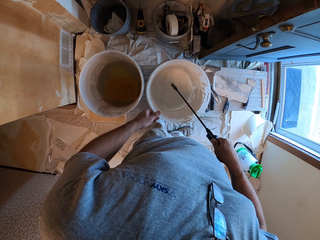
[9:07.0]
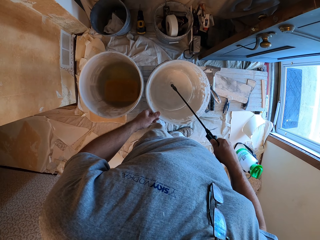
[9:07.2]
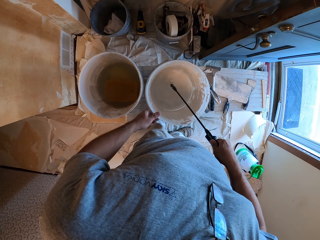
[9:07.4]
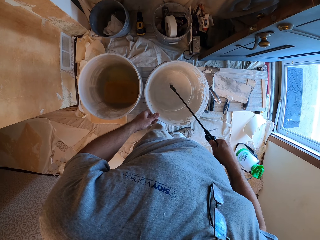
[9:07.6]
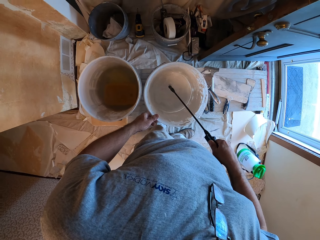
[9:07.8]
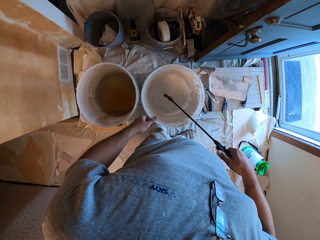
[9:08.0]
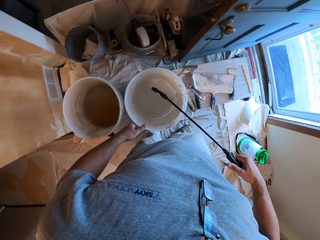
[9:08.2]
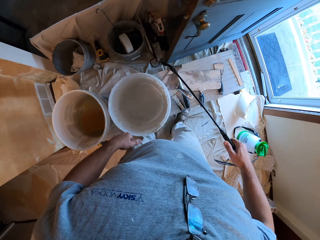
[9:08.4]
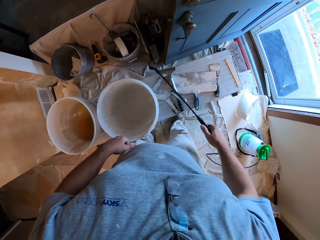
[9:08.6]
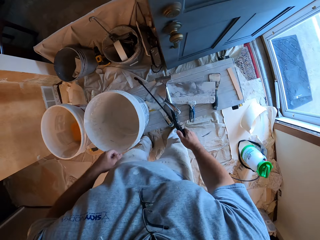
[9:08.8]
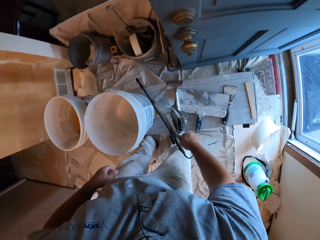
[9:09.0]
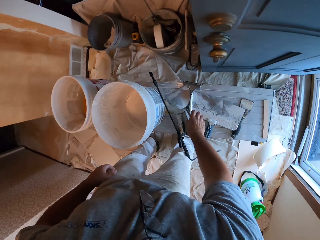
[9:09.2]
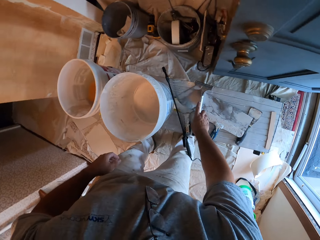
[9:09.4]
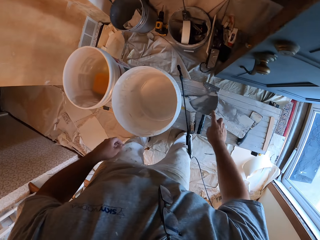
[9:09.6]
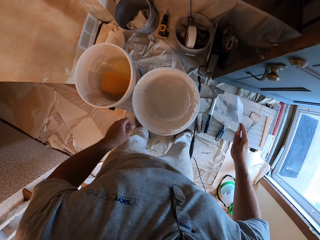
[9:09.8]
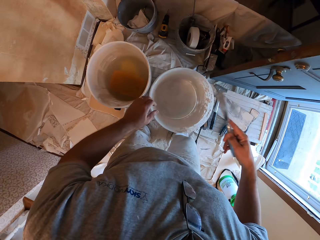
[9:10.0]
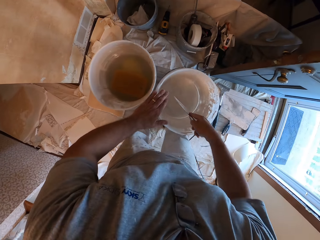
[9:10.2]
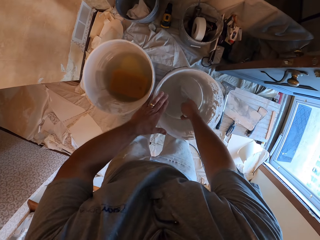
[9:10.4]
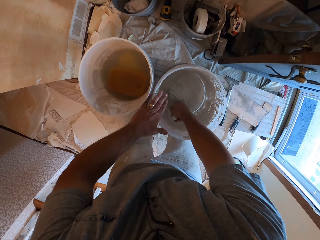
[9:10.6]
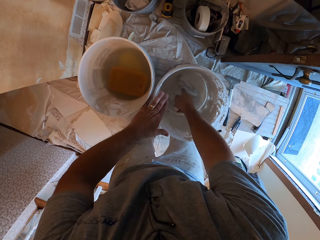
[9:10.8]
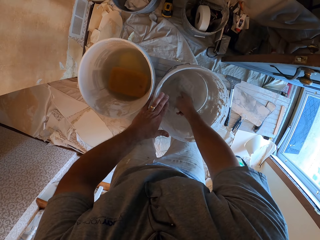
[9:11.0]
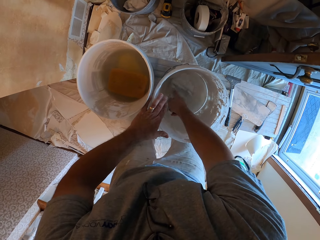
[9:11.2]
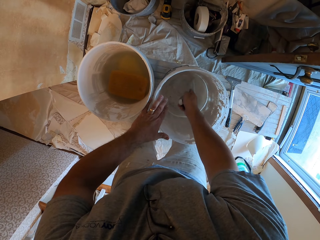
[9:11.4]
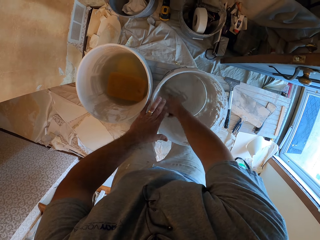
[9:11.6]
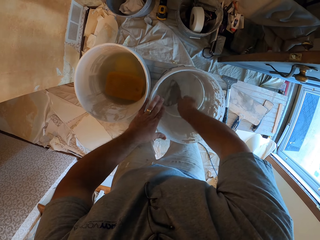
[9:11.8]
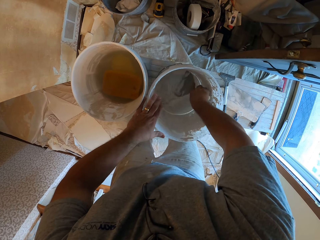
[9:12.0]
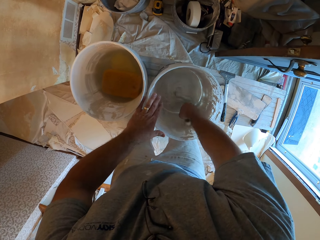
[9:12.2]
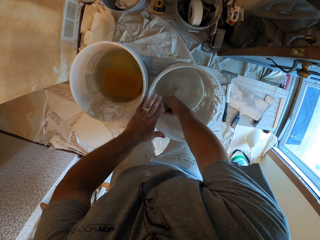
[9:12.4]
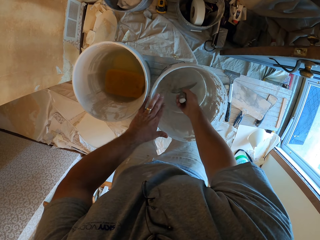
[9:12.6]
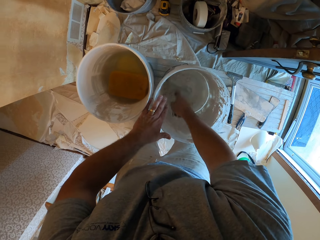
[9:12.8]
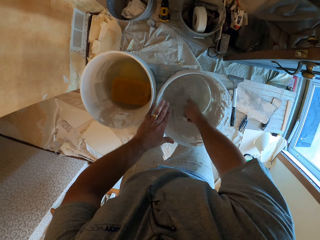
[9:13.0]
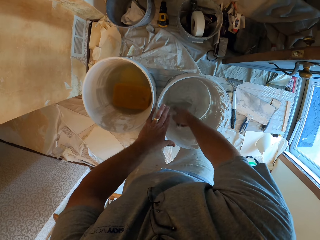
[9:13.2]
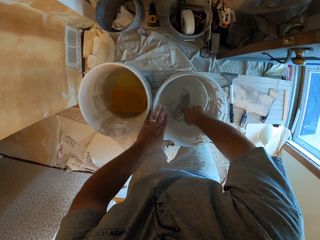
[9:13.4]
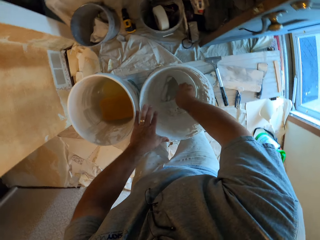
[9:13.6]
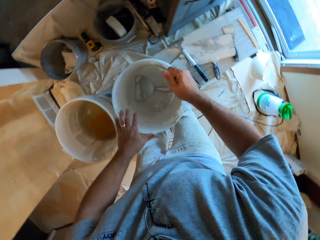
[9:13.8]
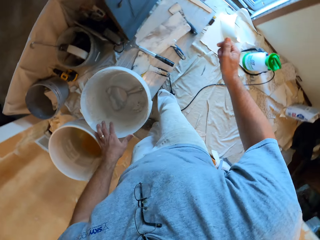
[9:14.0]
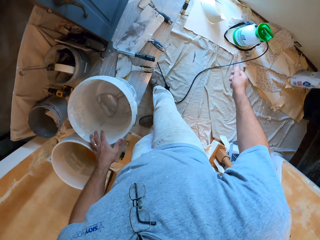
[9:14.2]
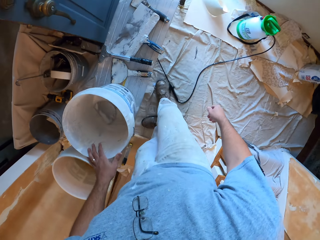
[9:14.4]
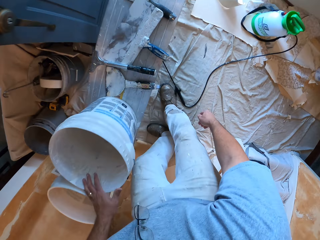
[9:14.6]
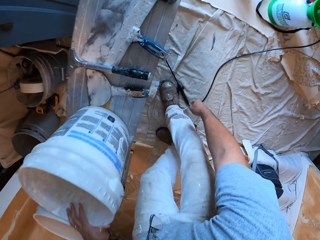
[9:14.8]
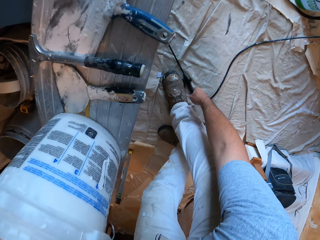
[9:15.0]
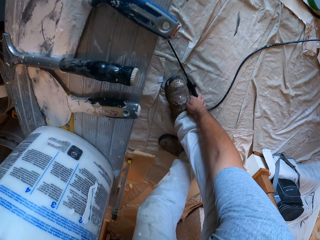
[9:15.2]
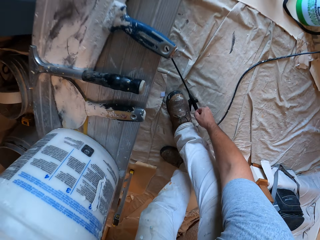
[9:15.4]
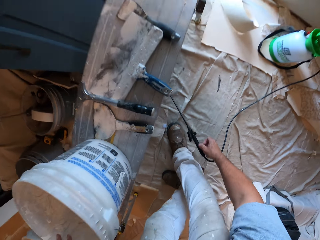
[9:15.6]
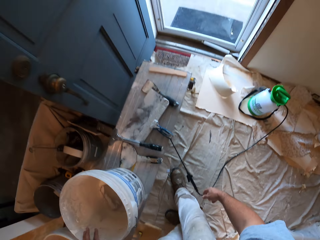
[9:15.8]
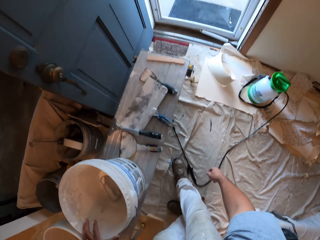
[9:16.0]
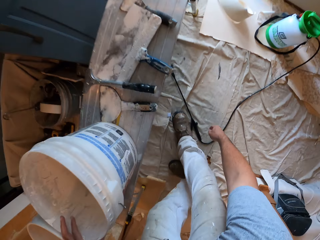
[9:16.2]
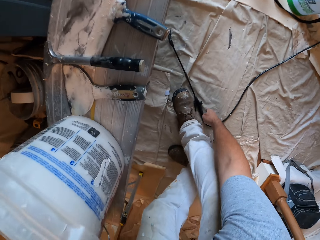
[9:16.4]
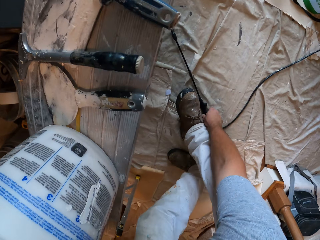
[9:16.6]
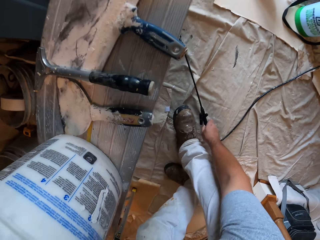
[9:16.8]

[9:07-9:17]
The camera wearer drops the sprayer on the work bench. They pick up a small scraper from the workbench. They use the small scraper to mix the quick setting plaster. They drop the small scraper inside the white bucket containing the quick setting plaster. They pick up the sprayer from the ground.

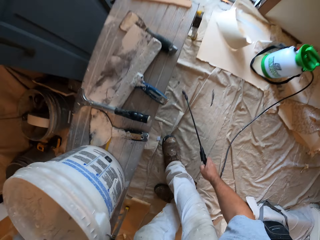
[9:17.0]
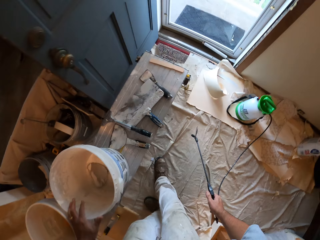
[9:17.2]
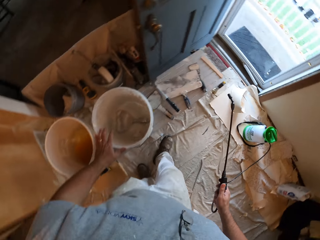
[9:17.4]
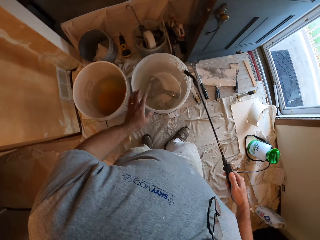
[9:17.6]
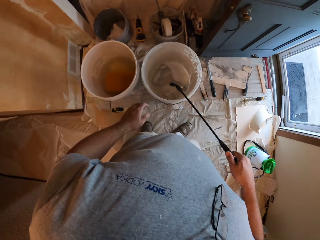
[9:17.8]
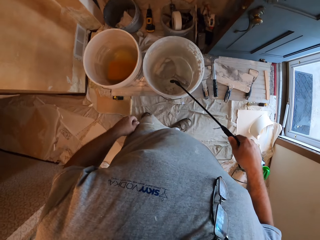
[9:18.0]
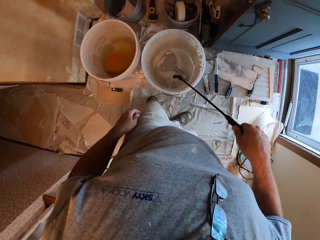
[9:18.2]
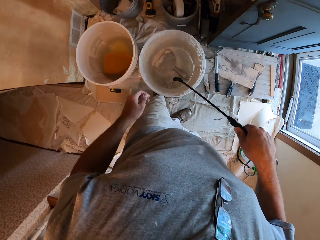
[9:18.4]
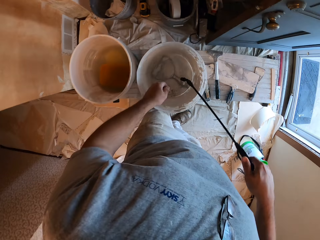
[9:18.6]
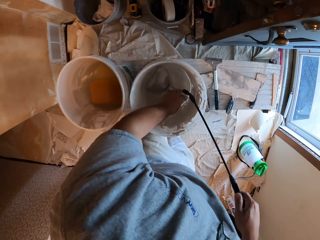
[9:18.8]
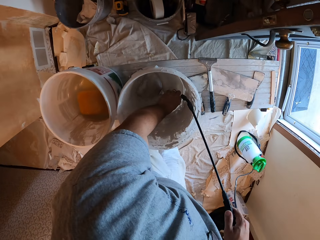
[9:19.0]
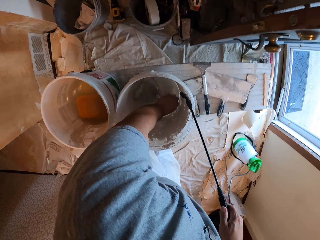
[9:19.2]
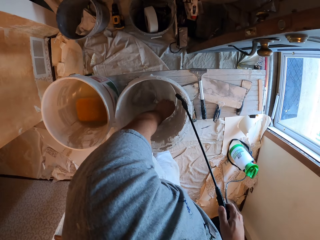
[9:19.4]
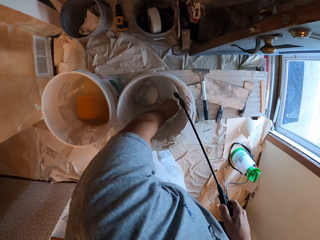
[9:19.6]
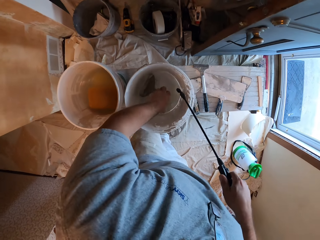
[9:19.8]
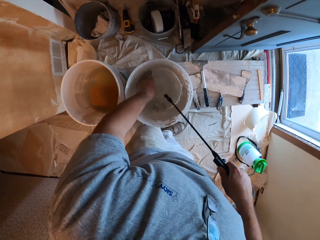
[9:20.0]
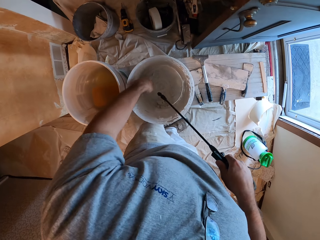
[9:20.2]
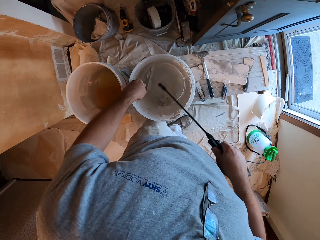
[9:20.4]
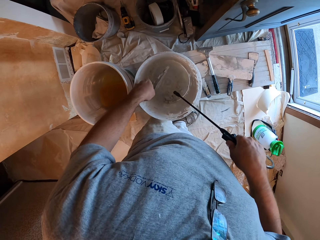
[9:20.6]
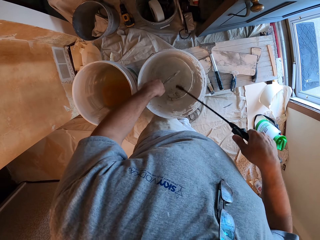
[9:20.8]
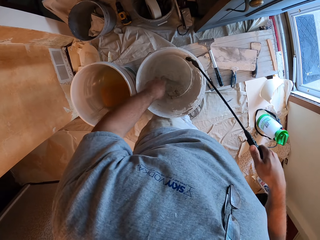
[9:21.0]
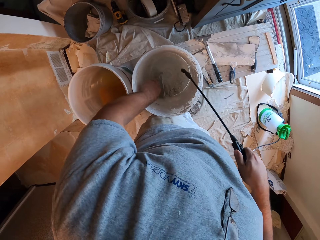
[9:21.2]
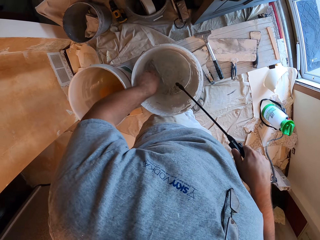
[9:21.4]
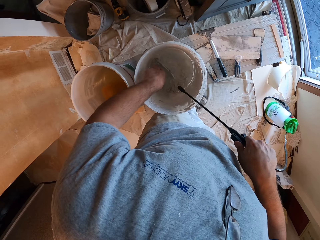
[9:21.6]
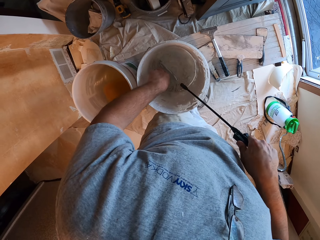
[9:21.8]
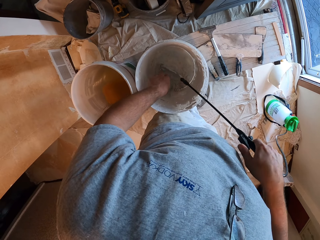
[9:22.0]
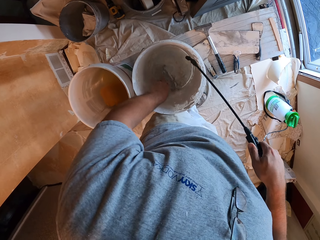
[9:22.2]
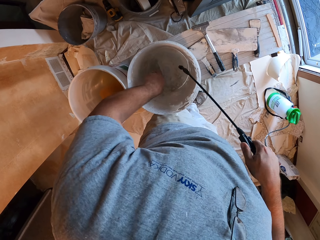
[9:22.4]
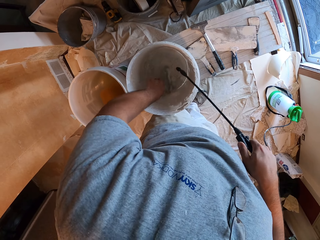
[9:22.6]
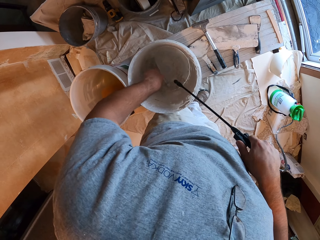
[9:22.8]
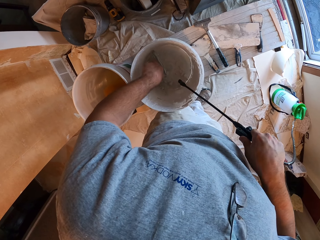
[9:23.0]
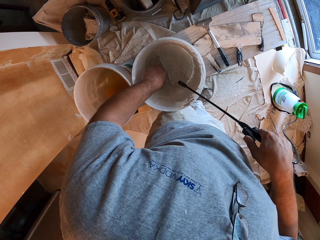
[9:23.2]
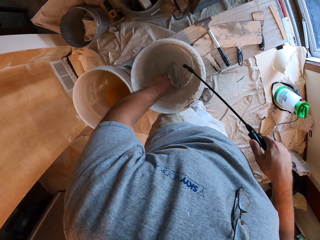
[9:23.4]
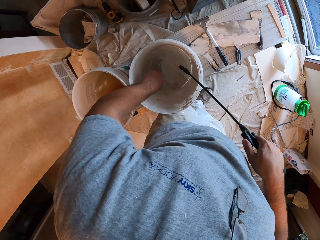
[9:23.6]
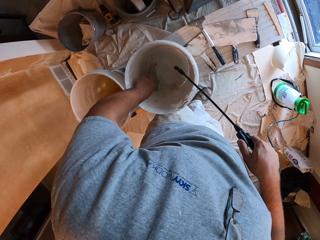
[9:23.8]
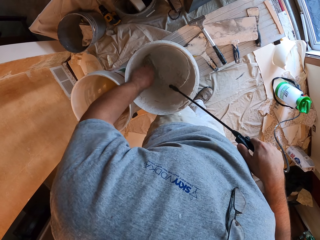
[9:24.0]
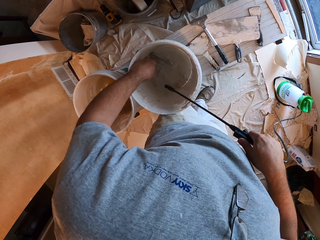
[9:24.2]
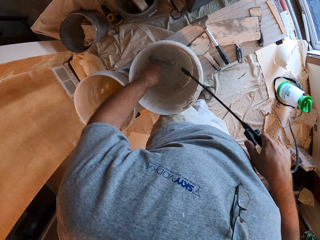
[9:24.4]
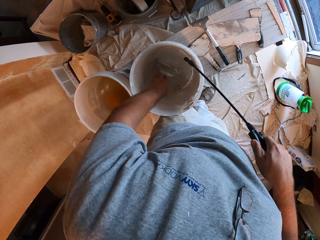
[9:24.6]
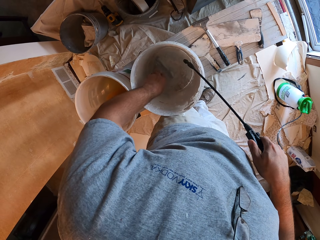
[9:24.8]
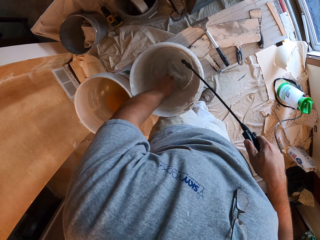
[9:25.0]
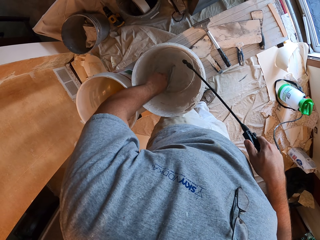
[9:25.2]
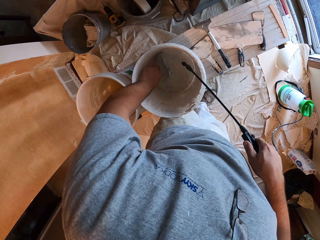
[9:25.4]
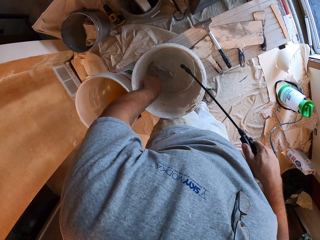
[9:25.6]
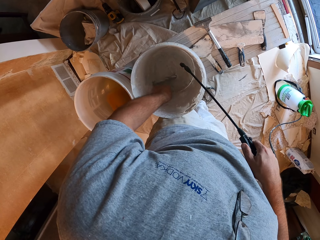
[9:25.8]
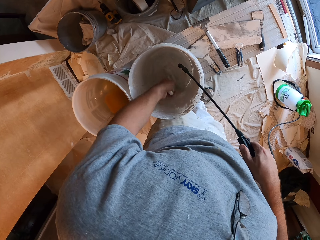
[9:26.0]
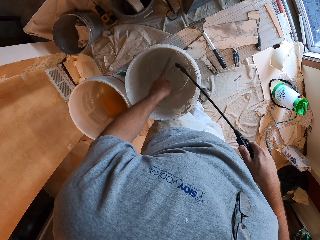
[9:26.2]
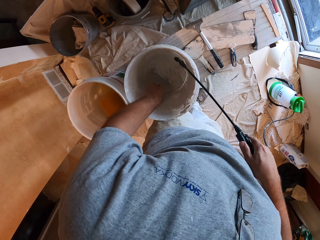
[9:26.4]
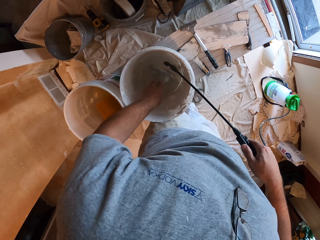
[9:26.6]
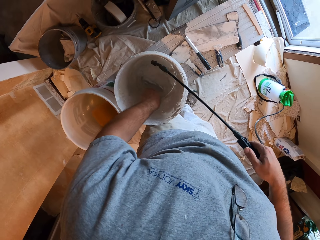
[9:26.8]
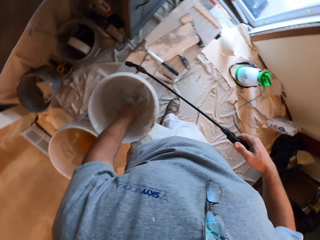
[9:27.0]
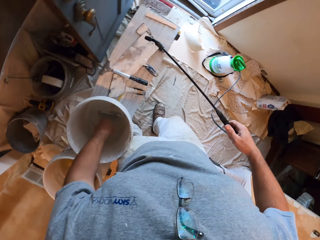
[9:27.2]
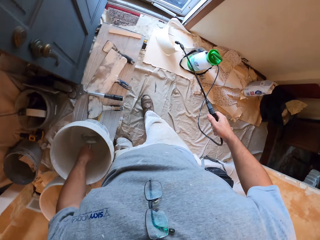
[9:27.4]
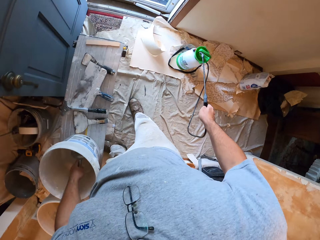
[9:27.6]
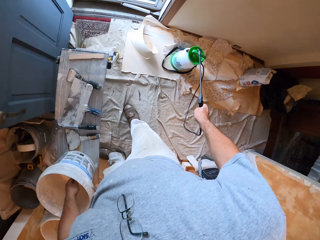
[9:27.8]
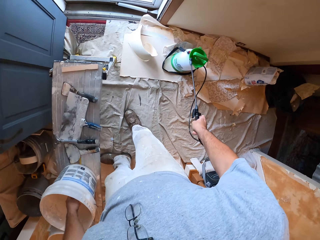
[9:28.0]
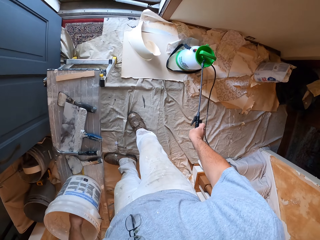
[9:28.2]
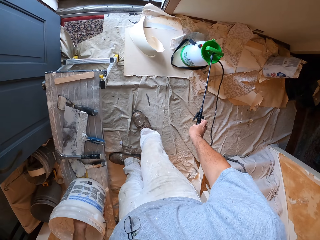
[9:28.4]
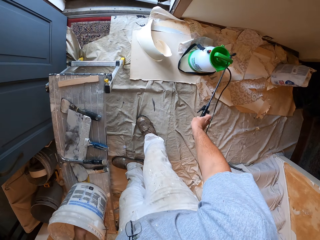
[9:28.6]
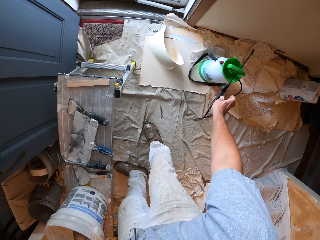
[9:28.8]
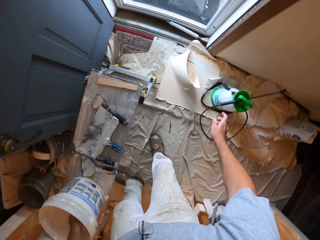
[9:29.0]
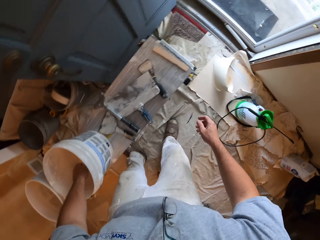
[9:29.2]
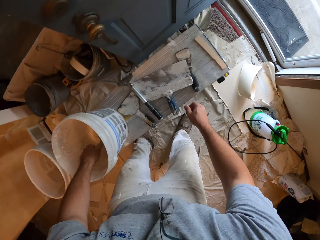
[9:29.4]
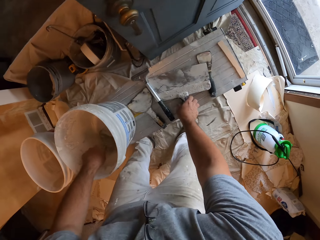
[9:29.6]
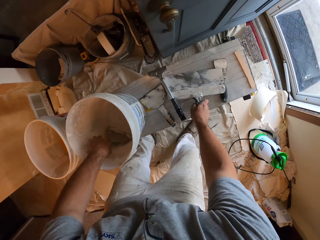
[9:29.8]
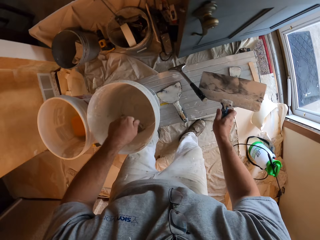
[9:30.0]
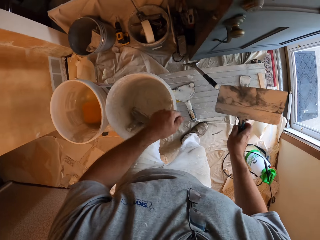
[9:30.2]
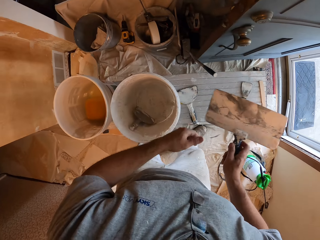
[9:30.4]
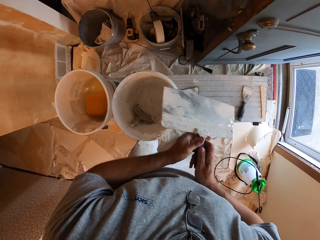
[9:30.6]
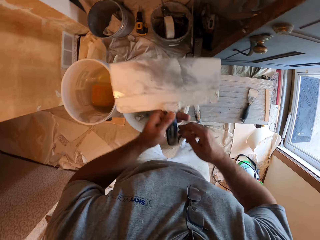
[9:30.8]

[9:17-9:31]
The camera wearer sprays a liquid into the white bucket on the right side of the bench. They pick up the small scraper from inside the white bucket on the right side of the work bench. They stir the contents in the white bucket with the small scraper. They spray something. They spray something again. They drop the sprayer on a canister on the ground. They pick up a big scraper from the work bench. They drop the small scraper inside the white bucket on the right side of the work bench.
